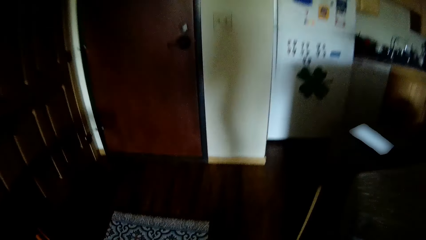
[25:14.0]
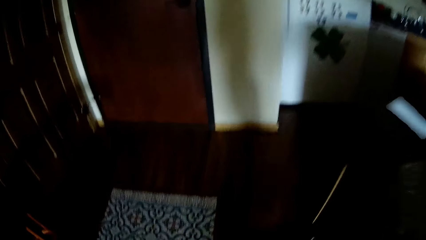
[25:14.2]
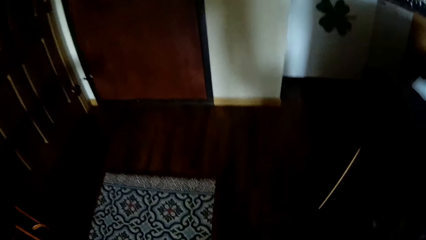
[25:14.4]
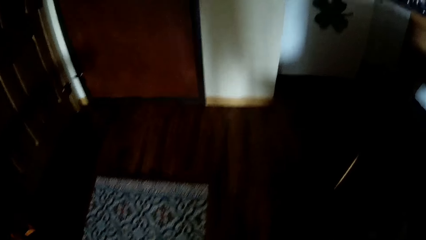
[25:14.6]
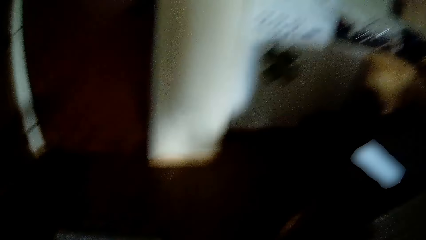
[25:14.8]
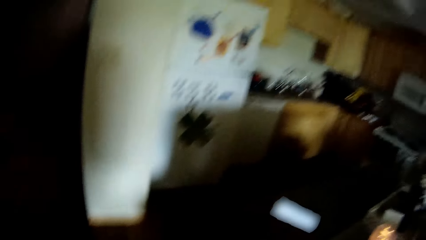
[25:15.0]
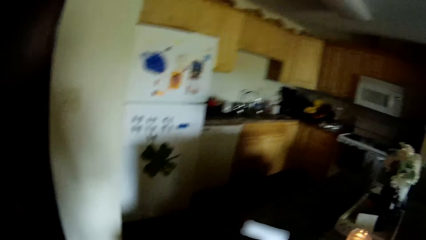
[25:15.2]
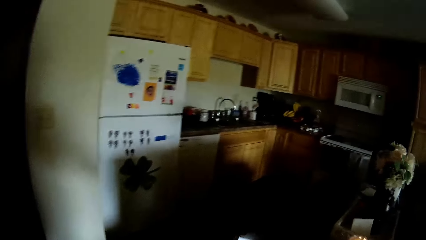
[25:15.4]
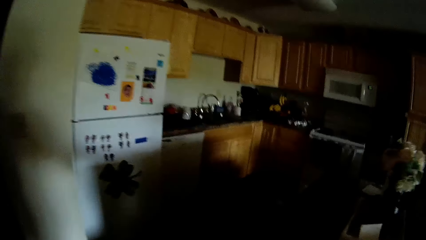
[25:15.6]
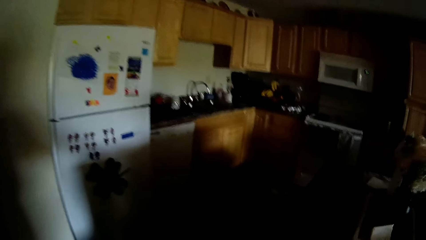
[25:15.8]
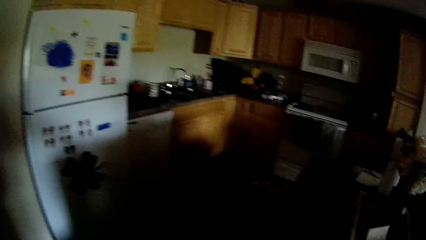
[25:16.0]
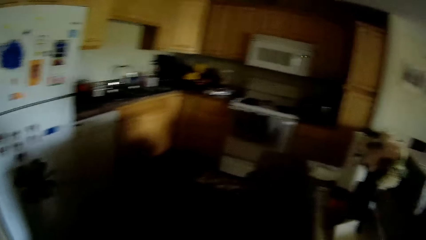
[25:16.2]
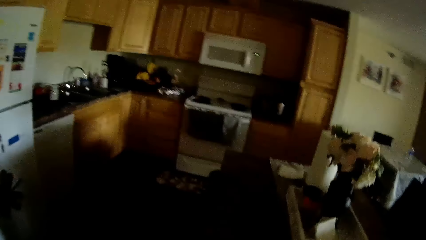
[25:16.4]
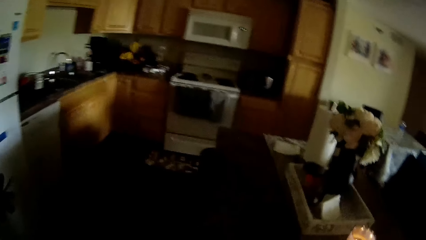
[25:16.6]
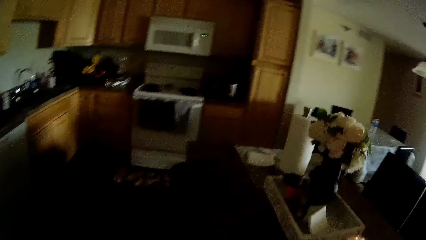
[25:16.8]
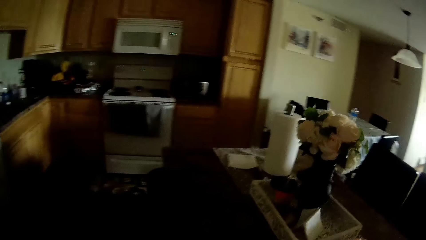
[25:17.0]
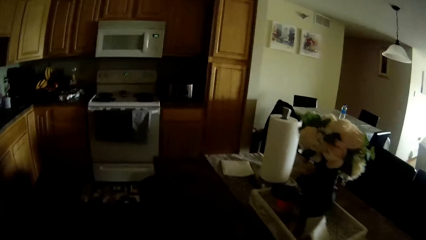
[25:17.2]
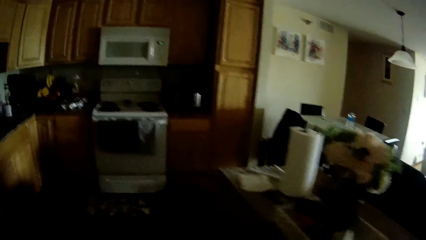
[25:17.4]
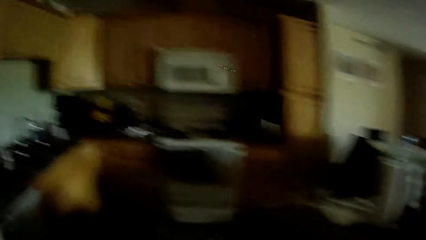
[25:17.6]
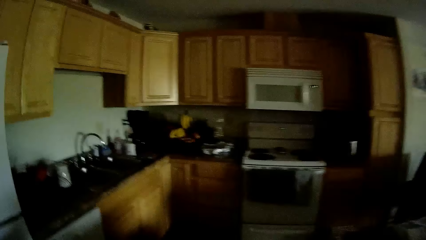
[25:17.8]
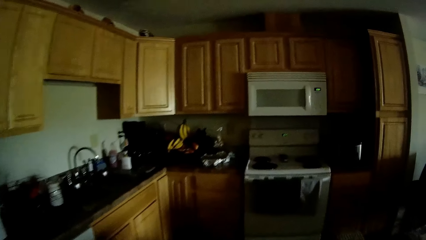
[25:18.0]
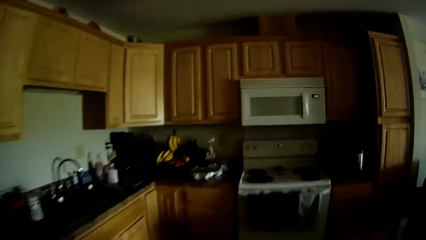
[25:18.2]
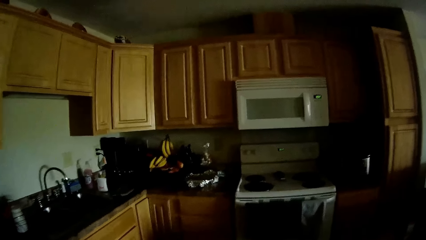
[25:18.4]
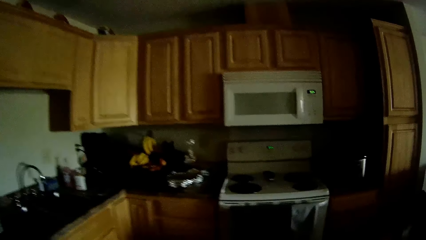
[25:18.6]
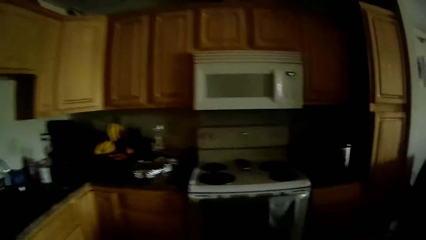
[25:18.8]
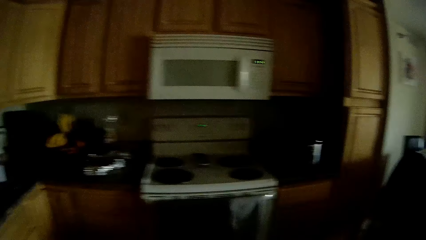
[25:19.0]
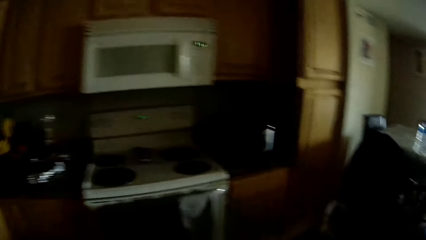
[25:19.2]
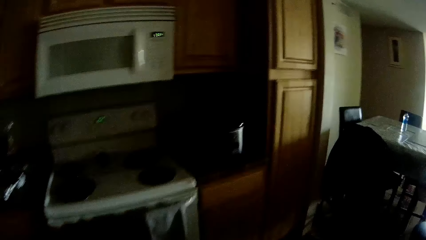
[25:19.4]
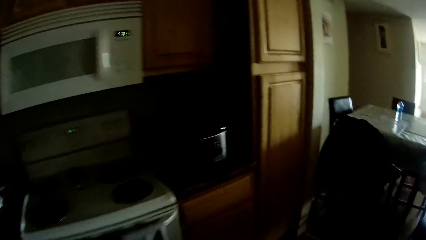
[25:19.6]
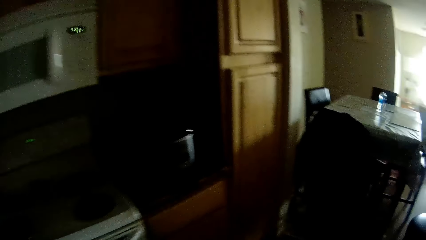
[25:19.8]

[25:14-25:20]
The camera wearer drops the paper bag on the floor with his left hand.
